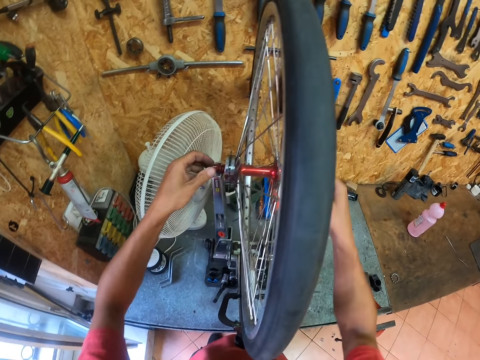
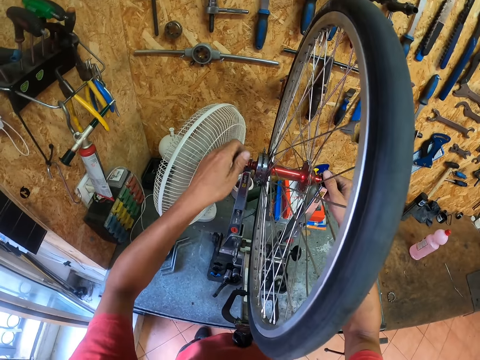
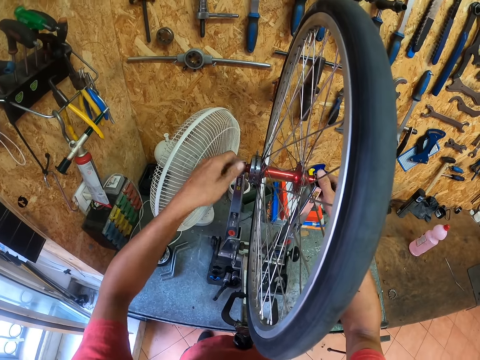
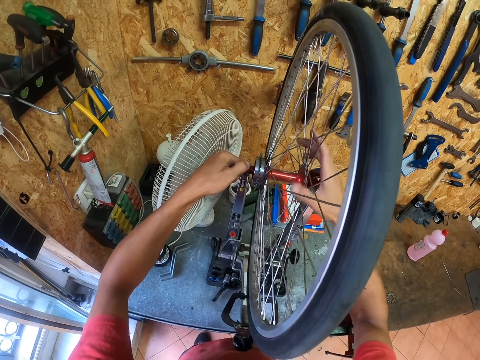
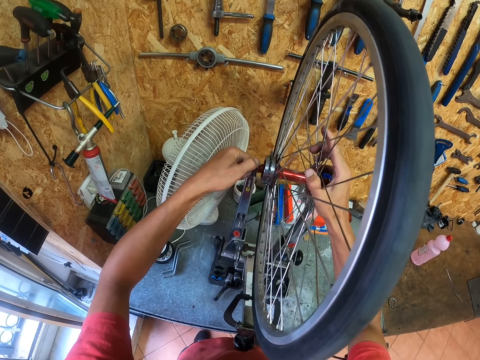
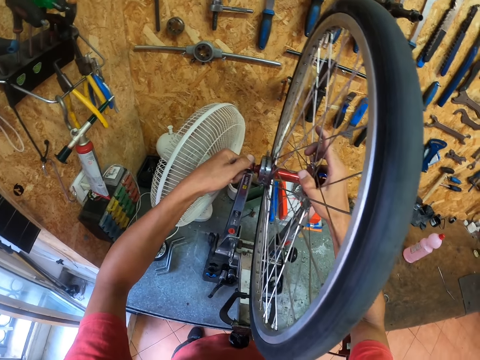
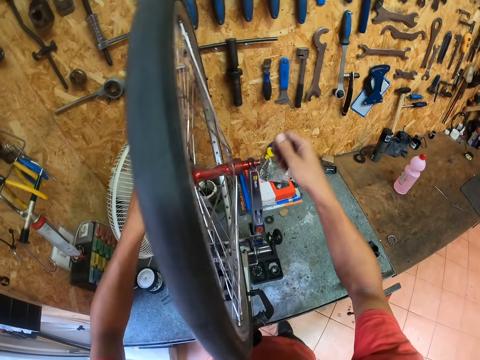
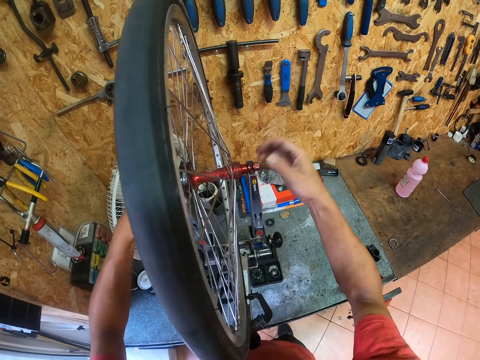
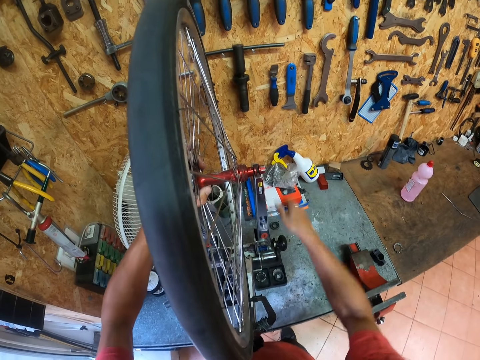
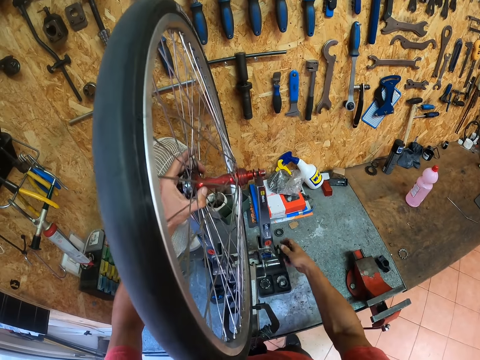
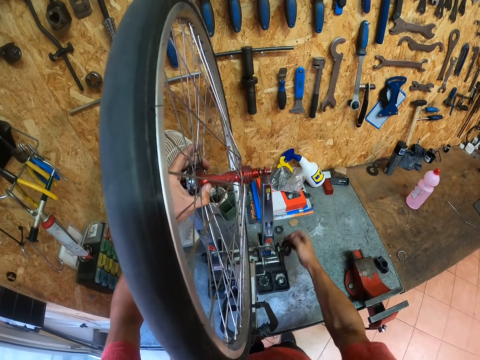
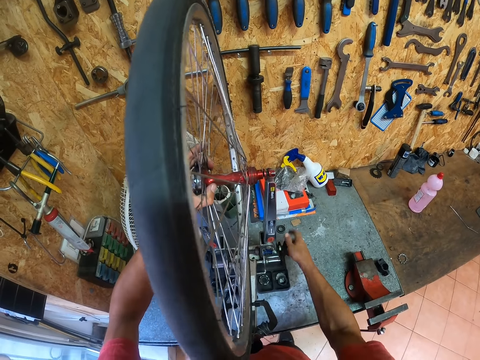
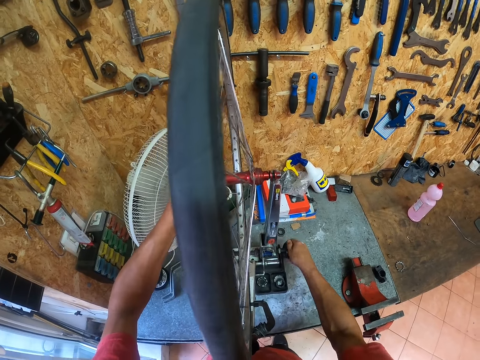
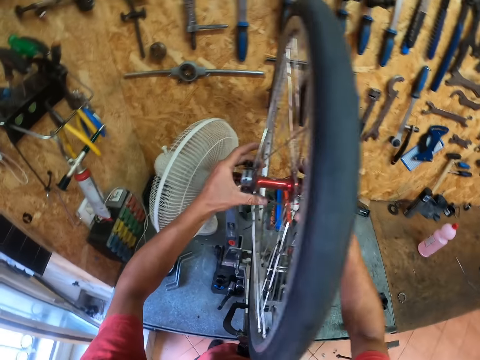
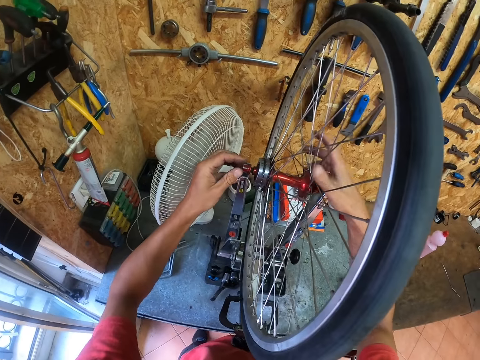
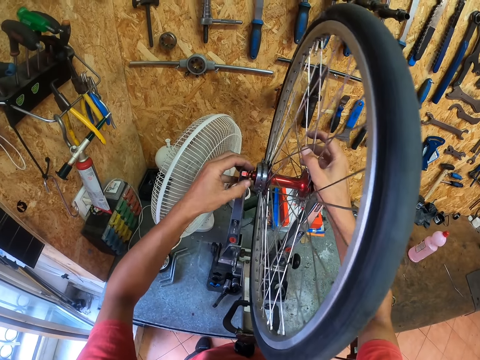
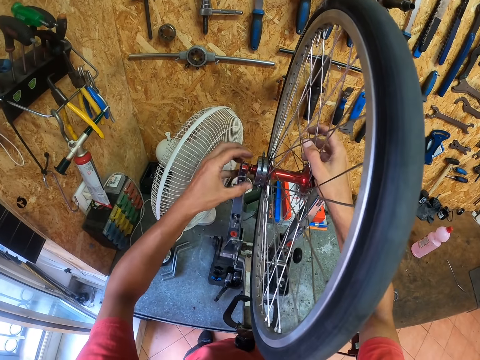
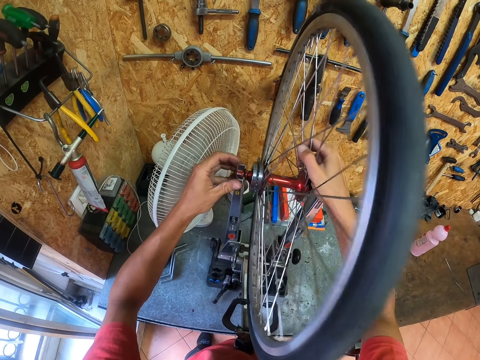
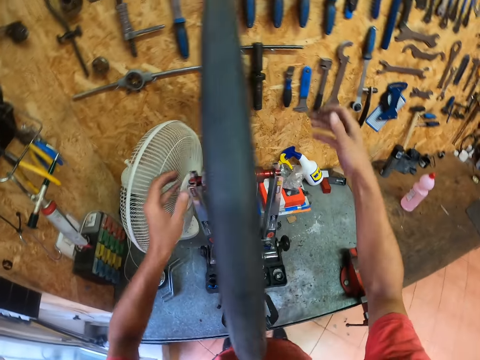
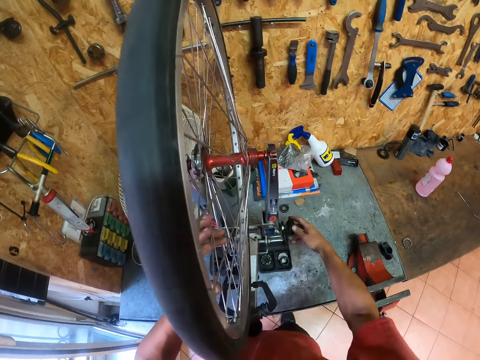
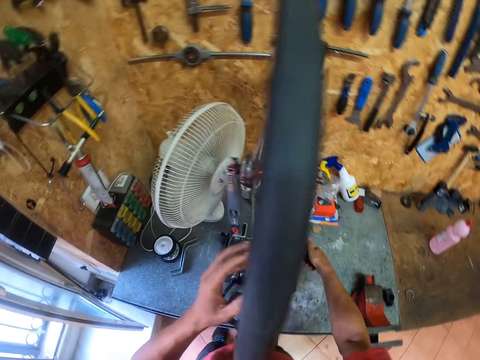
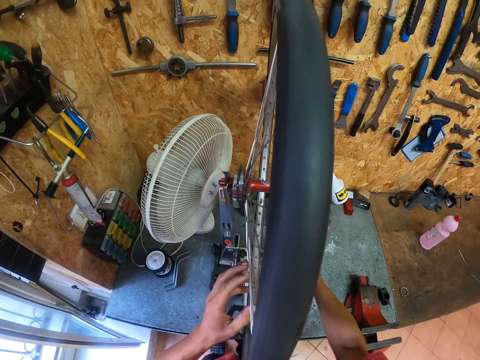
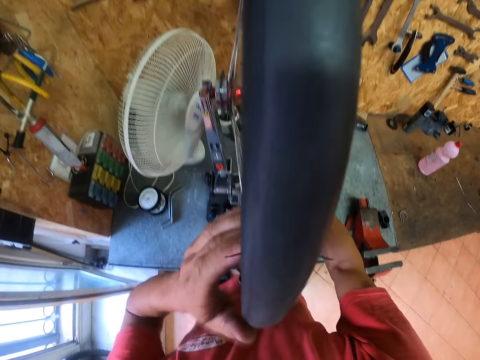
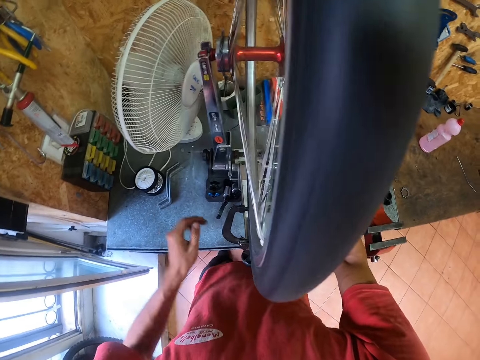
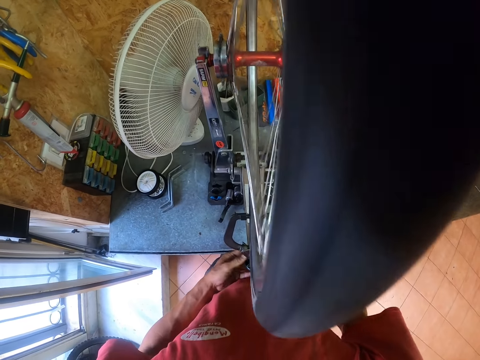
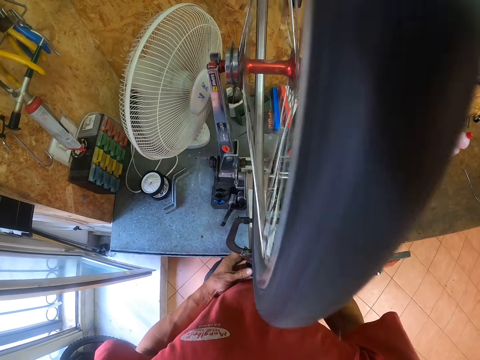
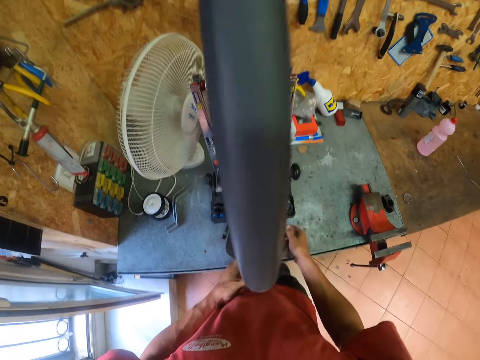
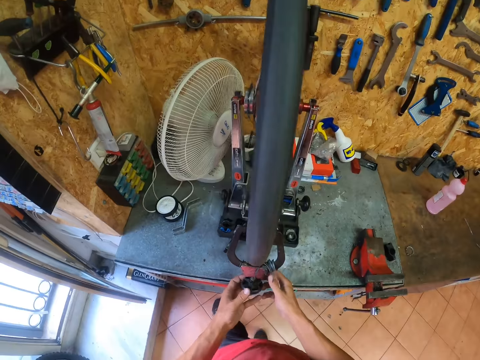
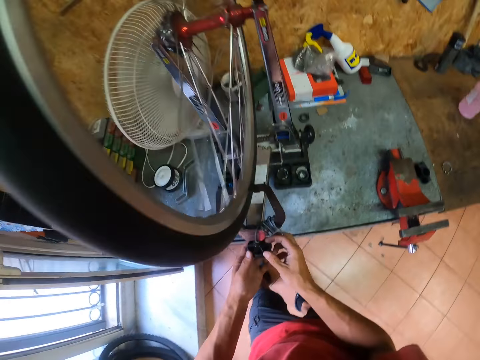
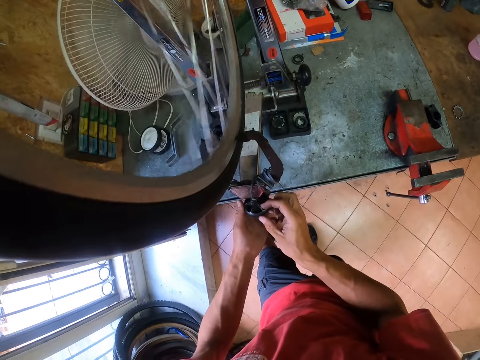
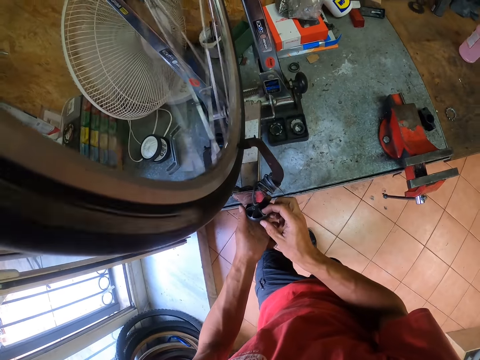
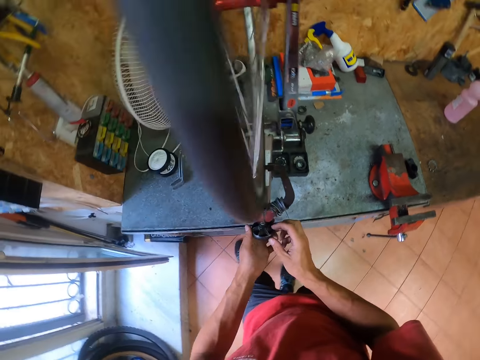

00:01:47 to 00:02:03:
The camera wearer adjusts the wheel again. He continues to fasten the wheel. He adjusts the wheel. He further fastens the wheel. He rolls over the wheel with his left hand. He operates the wheel holder. He holds the tip of the wheel turning stand.

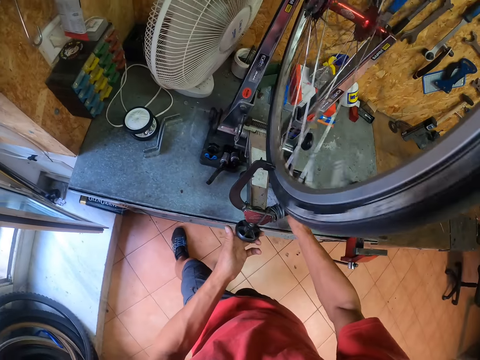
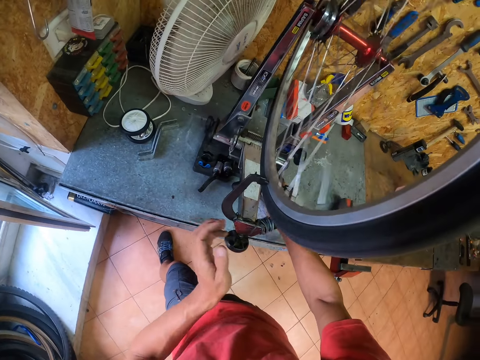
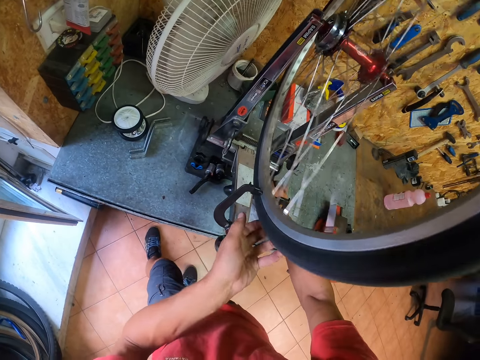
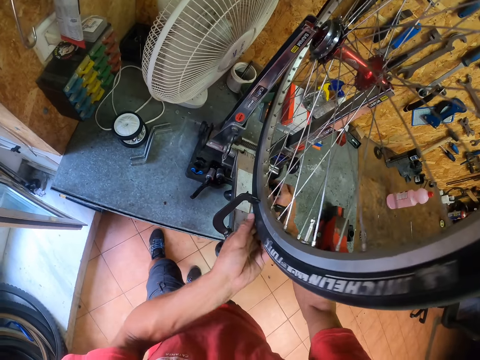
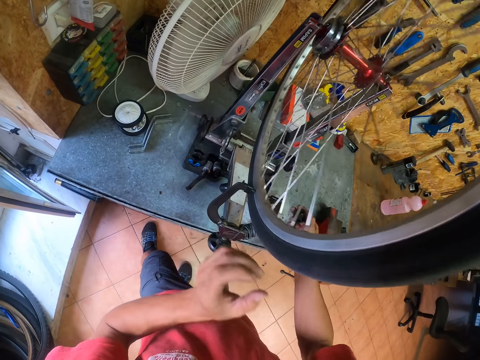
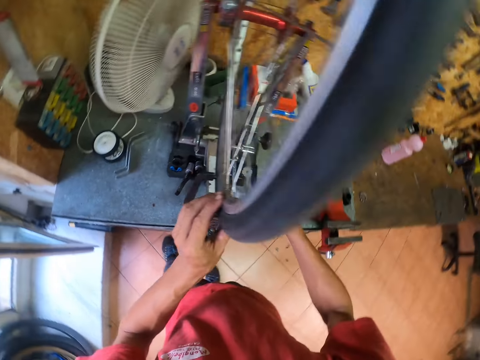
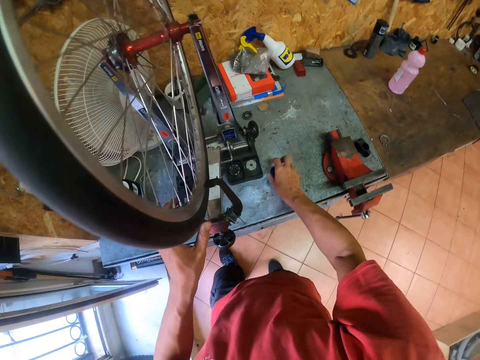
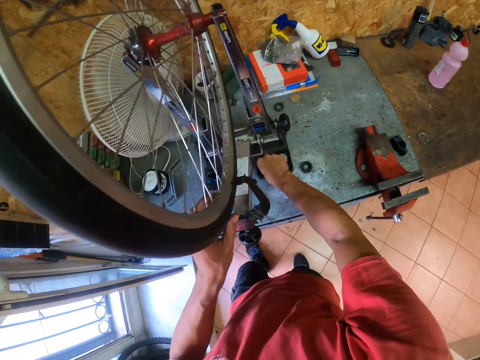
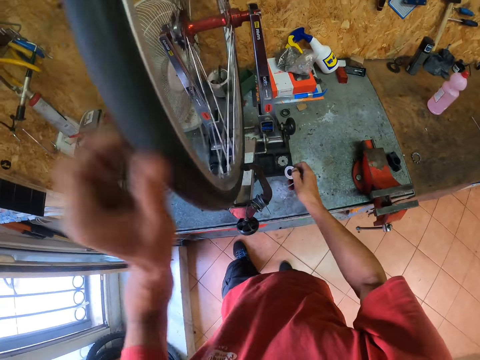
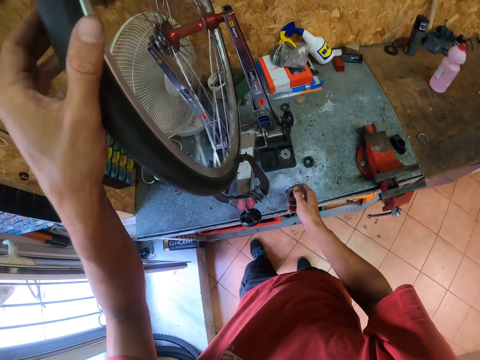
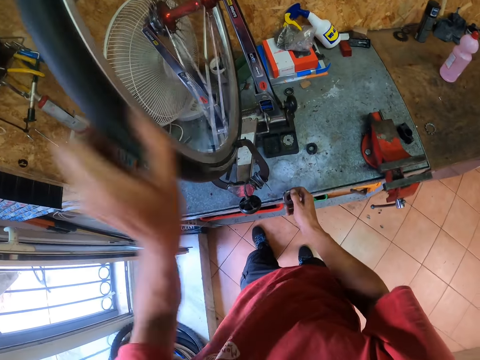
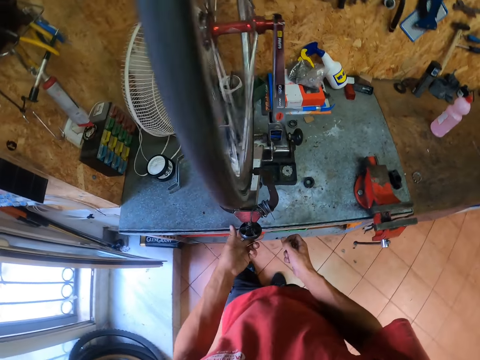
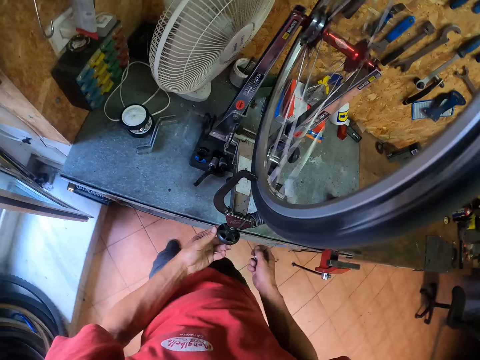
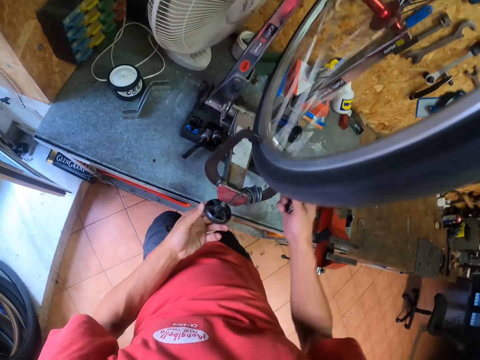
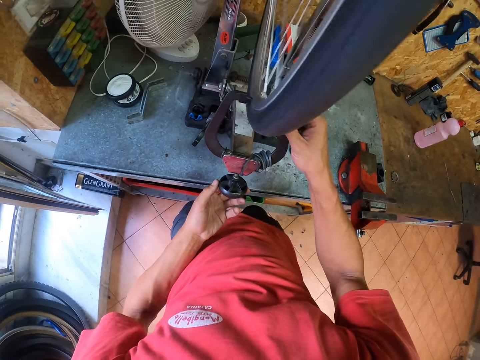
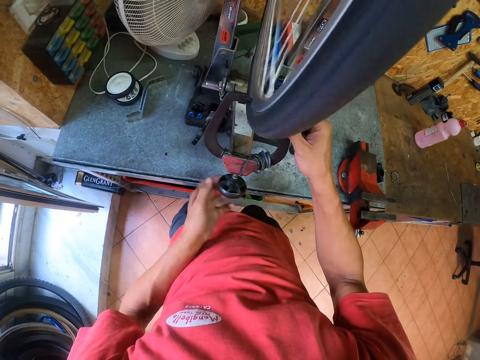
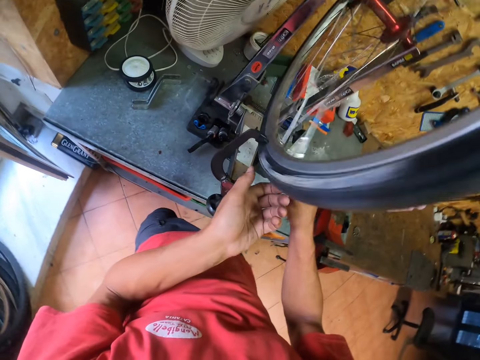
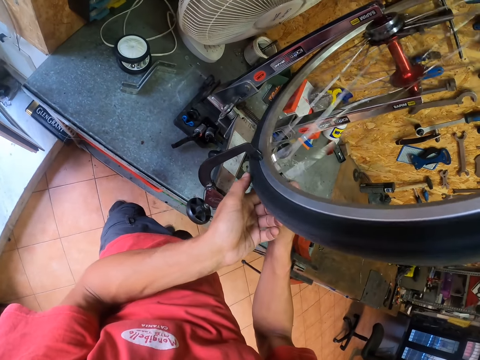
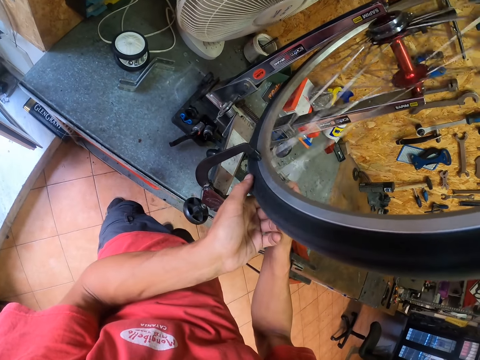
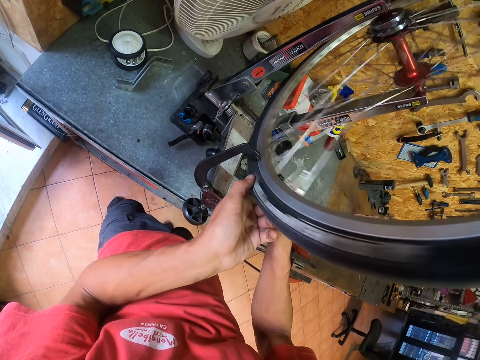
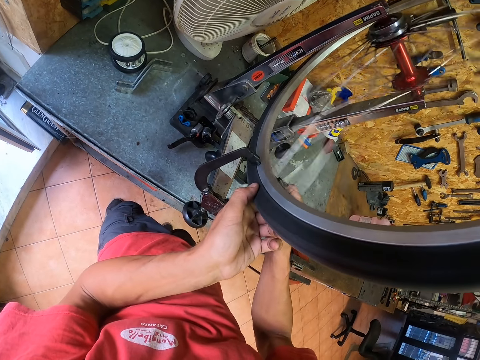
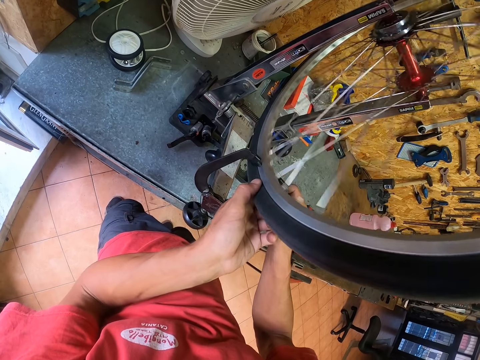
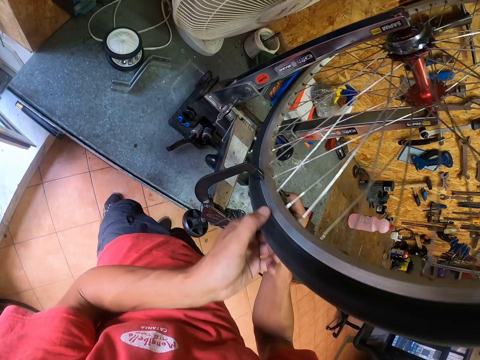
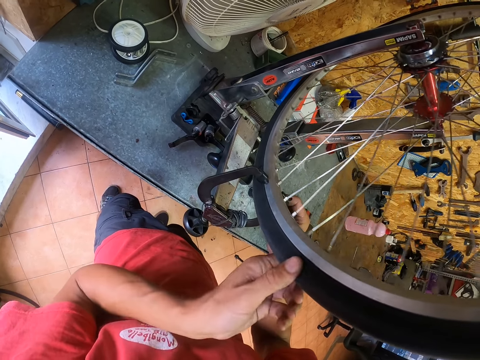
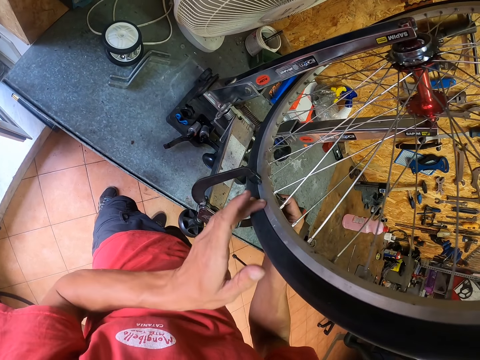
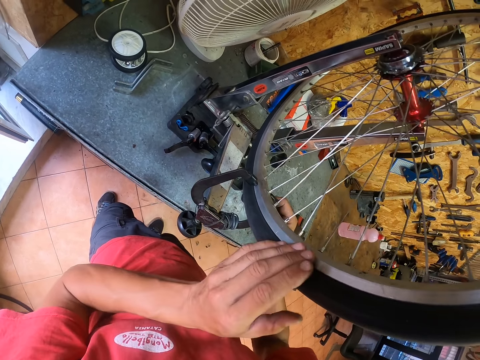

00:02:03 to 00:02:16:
The camera wearer stops the rolling wheel. He rolls over the wheel again and holds the wheel gently. He picks up a spoke key beside the wheel turning stand. He drops the spoke key on the workbench. He picks up another spoke key. He holds the wheel with his left hand and rolls the wheel over again with his left hand. He operates the wheel holder. He holds the tip of the wheel turning stand with his right hand. He does something on the wheel. He holds the wheel with his left hand. He stops the rolling wheel. He starts to slowly roll over the wheel again.
